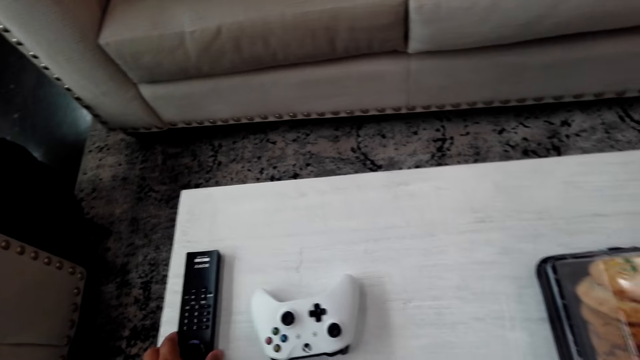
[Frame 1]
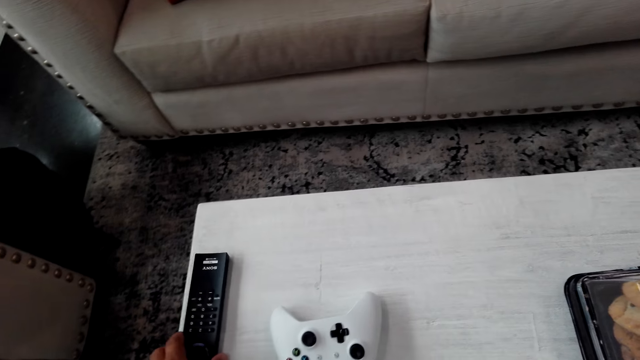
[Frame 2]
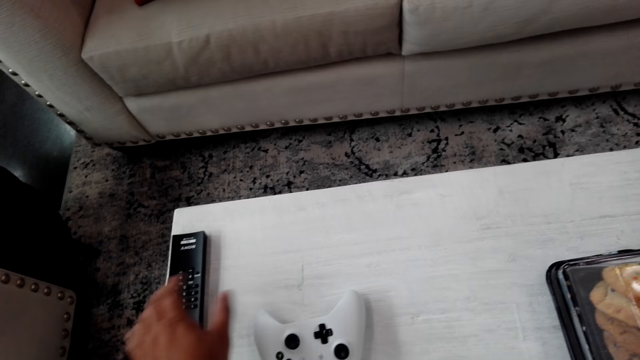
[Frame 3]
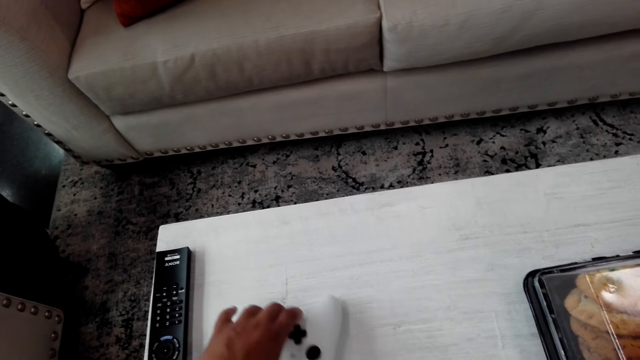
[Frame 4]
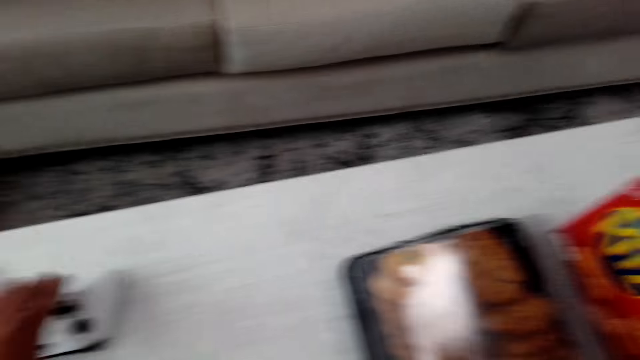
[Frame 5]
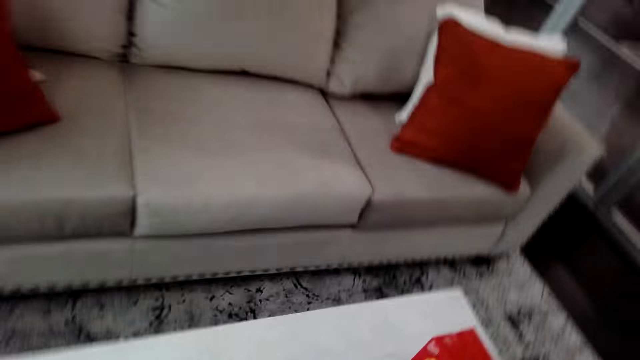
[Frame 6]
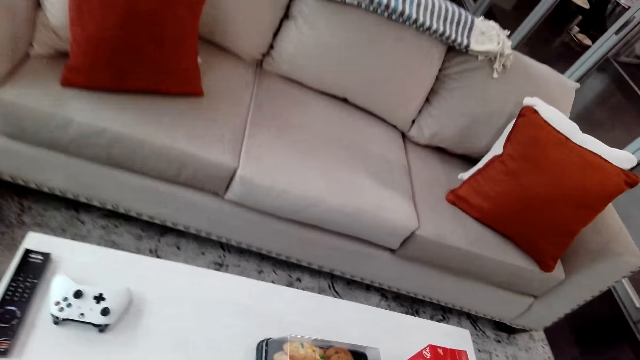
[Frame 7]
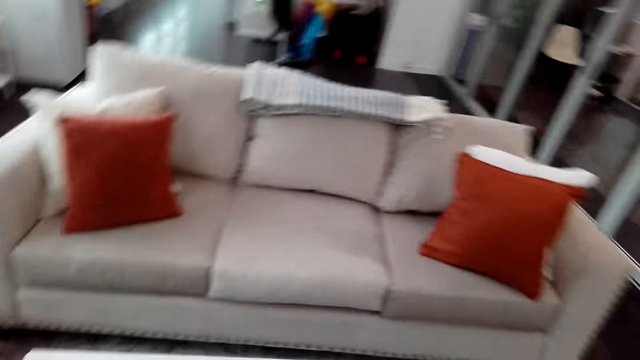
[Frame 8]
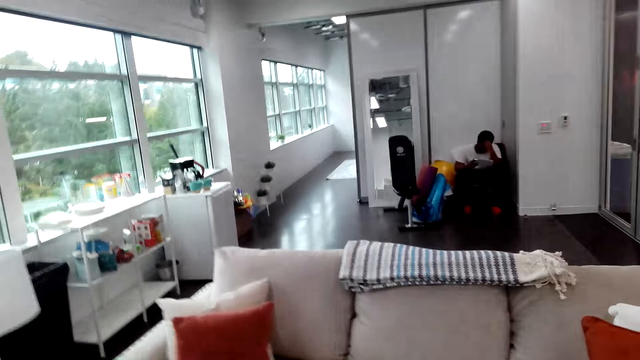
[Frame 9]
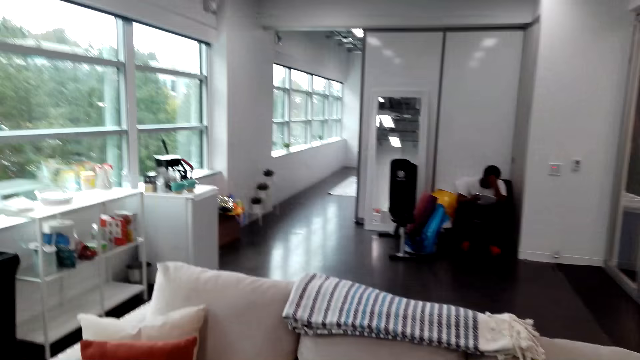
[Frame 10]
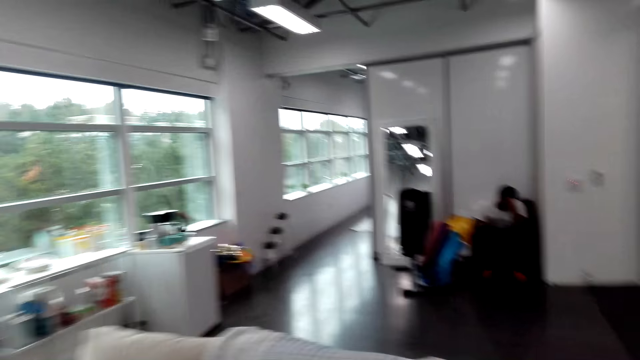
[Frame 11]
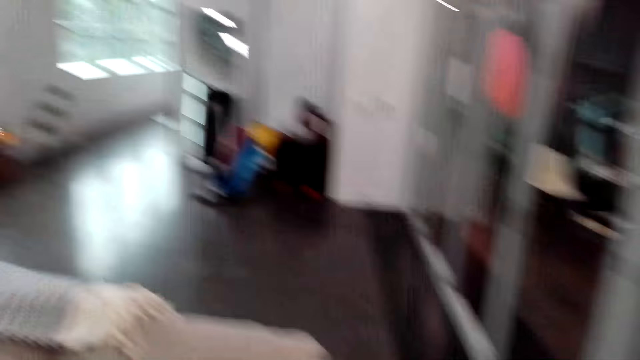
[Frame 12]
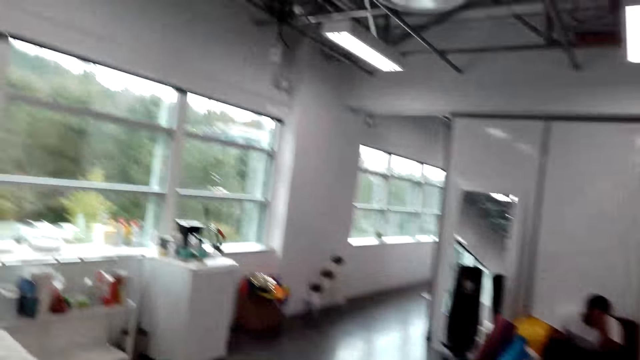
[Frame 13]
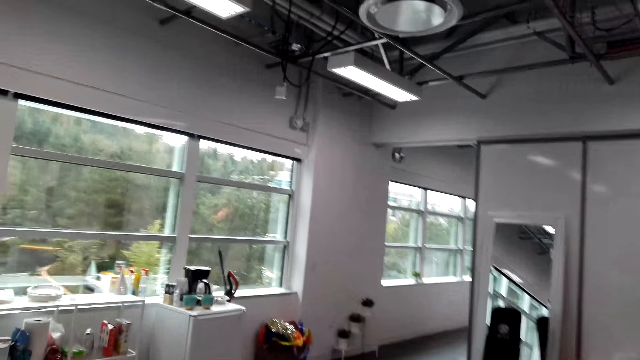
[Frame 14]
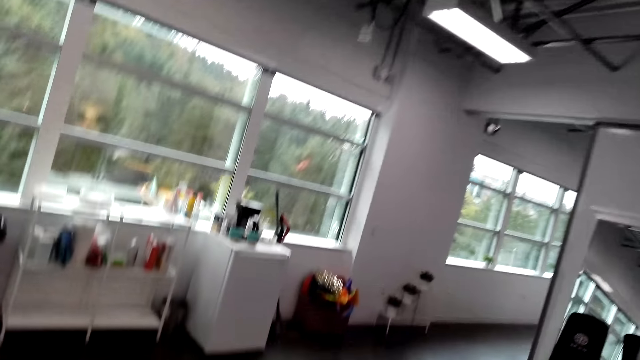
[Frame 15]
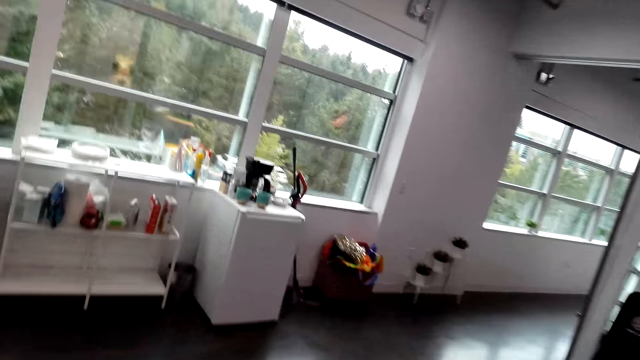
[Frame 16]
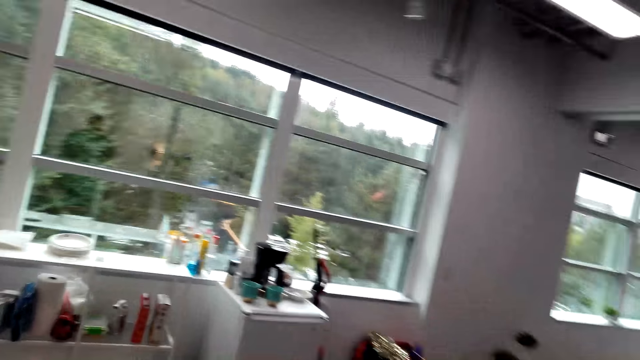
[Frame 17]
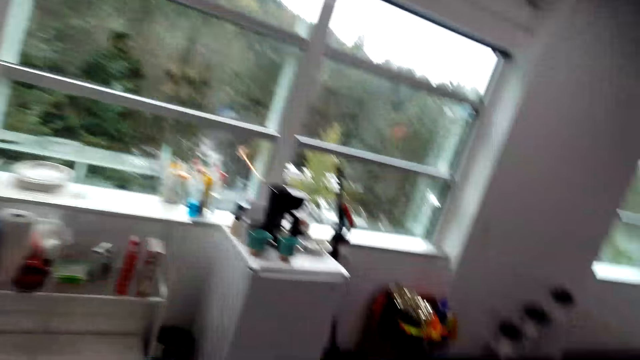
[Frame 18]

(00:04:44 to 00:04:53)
The camera wearer moves the television remote and the game pad on the table. They drag the gamepad on the table. They adjust the playing pad. They move in the room. They look around. They walk in the house.

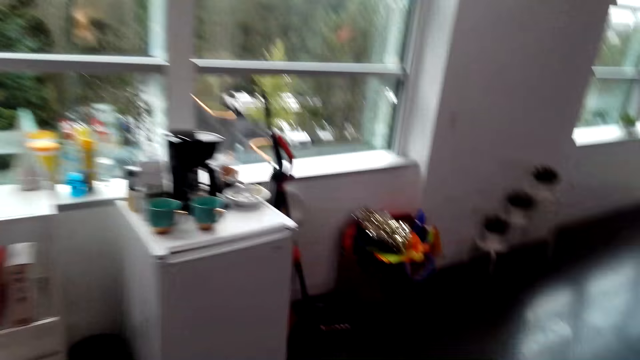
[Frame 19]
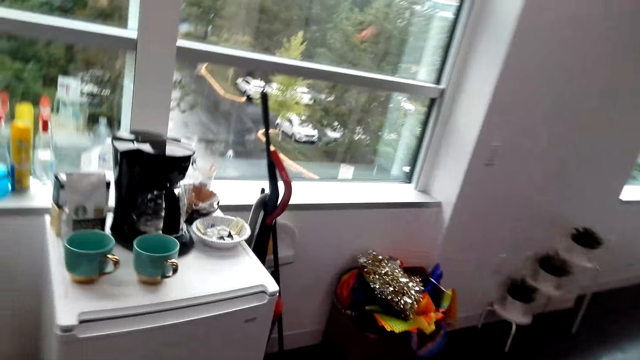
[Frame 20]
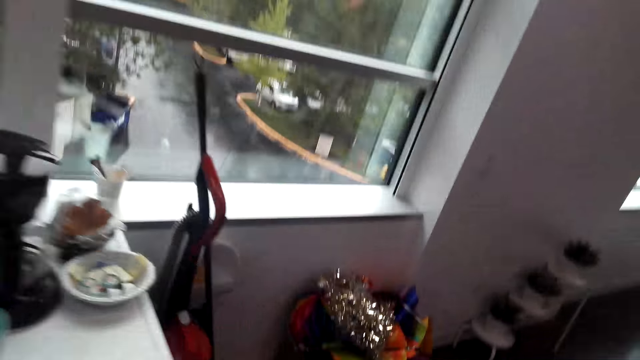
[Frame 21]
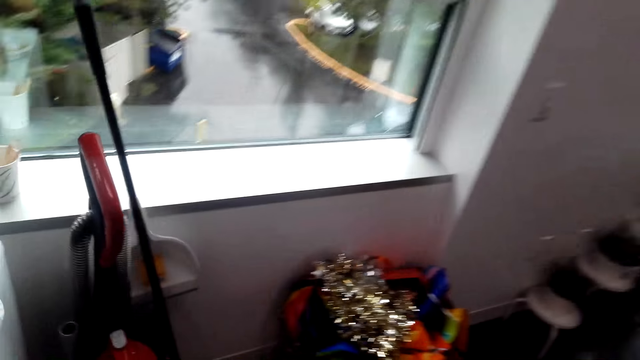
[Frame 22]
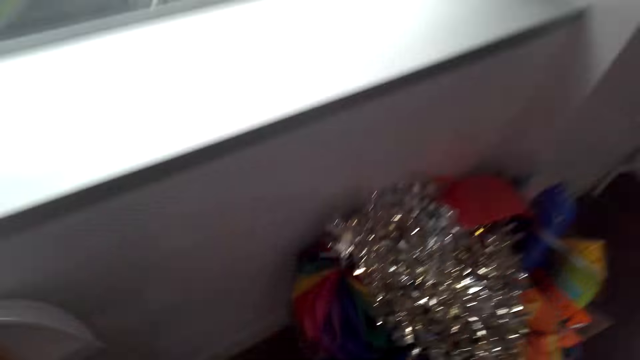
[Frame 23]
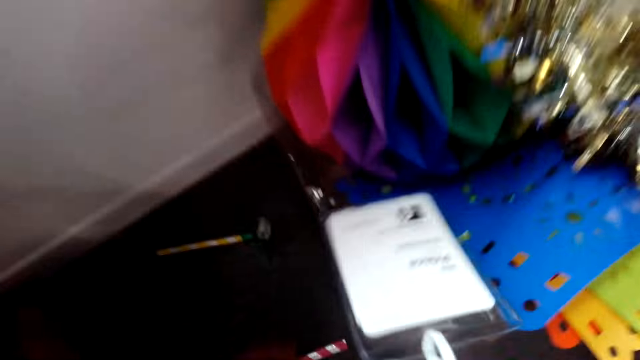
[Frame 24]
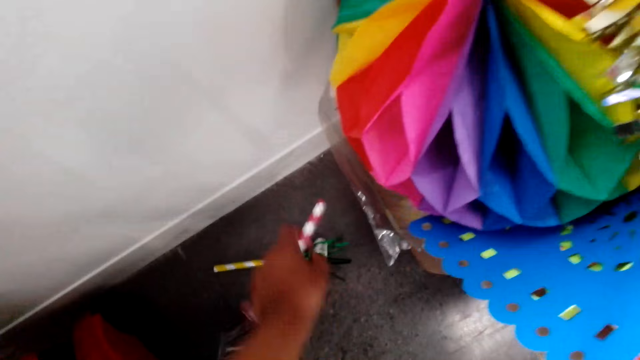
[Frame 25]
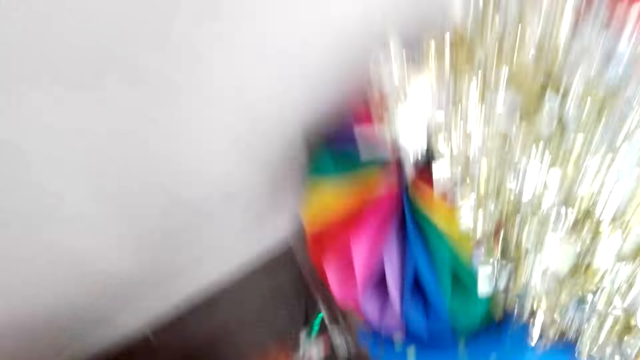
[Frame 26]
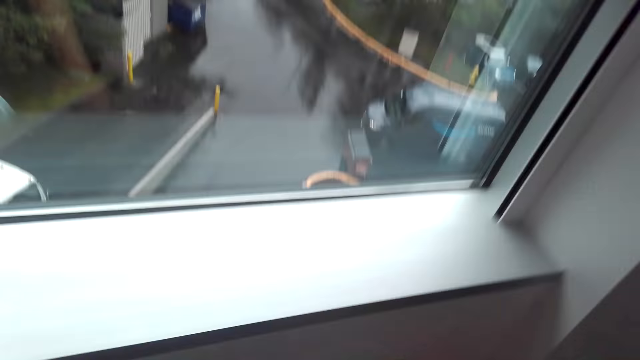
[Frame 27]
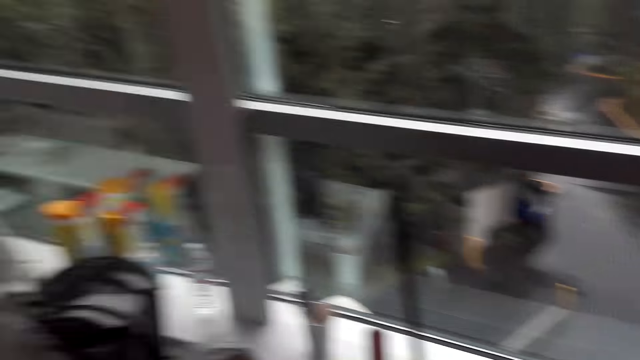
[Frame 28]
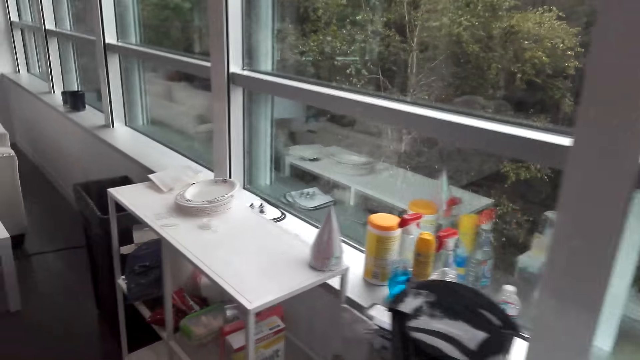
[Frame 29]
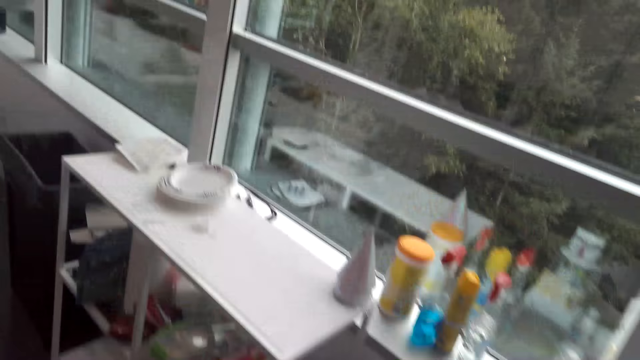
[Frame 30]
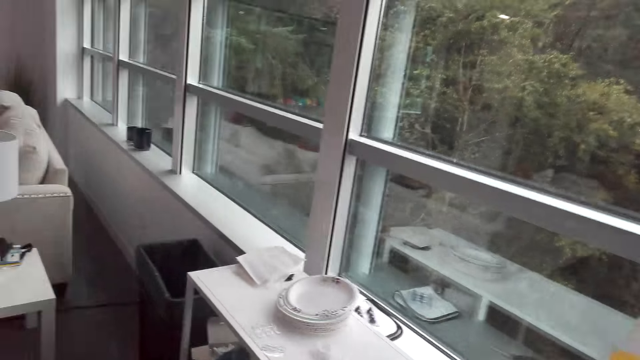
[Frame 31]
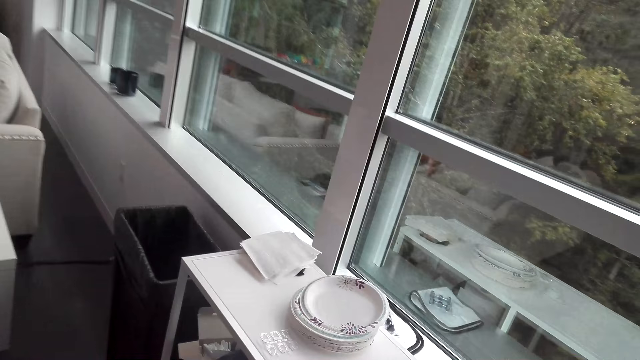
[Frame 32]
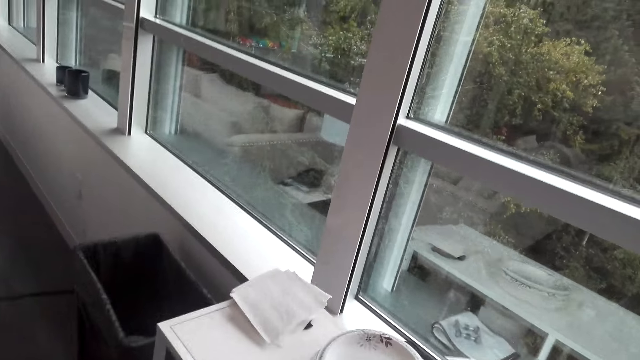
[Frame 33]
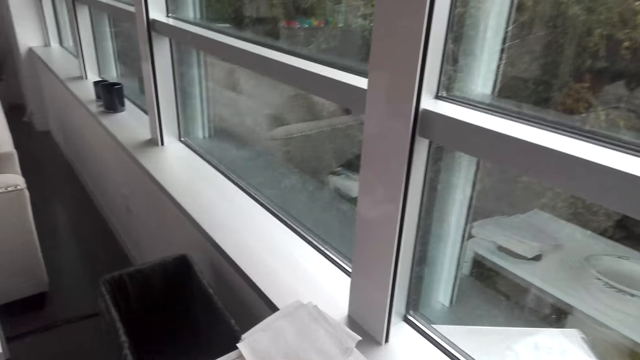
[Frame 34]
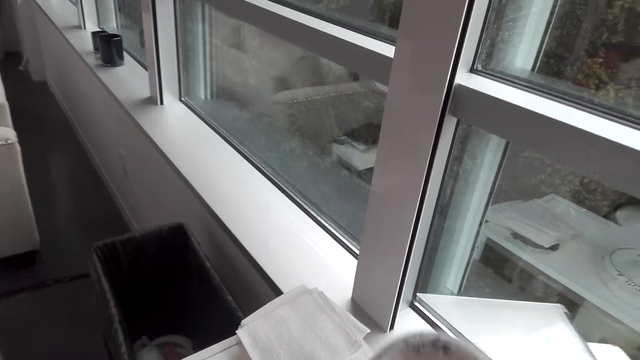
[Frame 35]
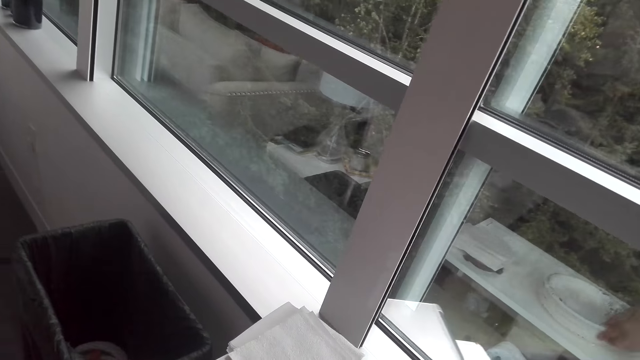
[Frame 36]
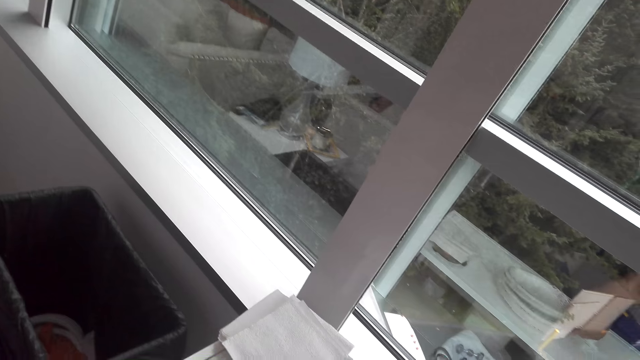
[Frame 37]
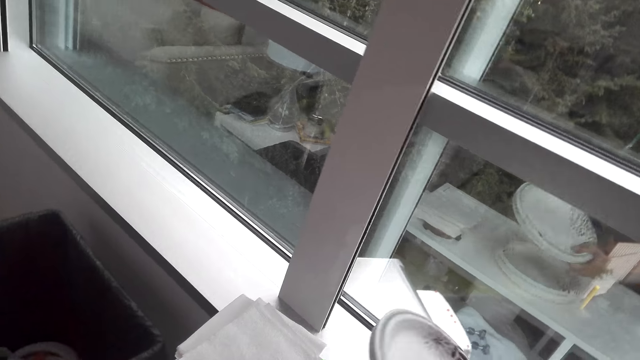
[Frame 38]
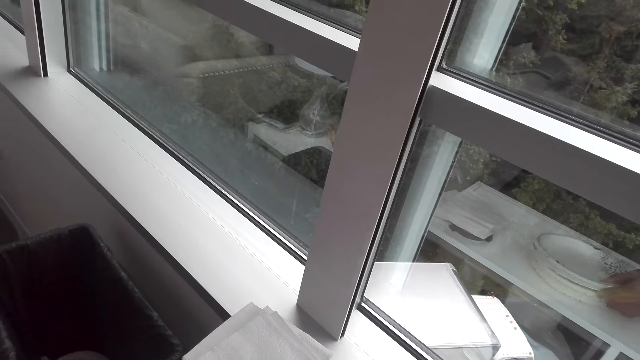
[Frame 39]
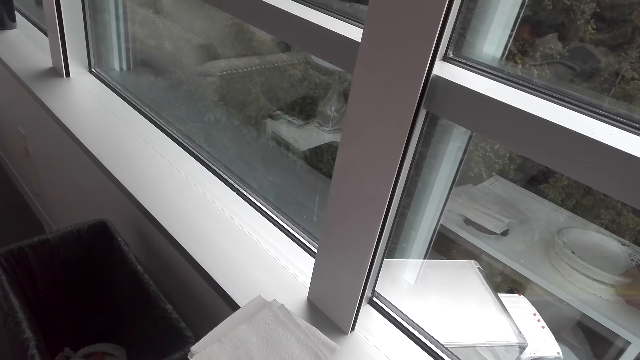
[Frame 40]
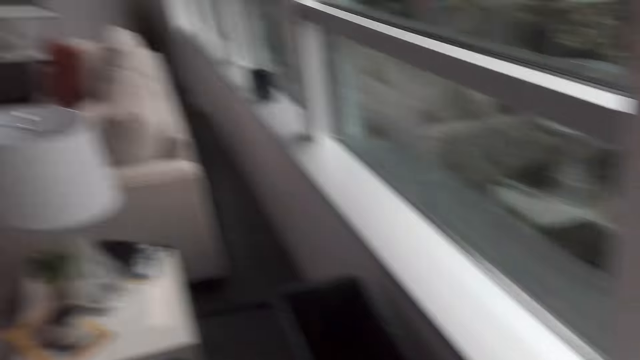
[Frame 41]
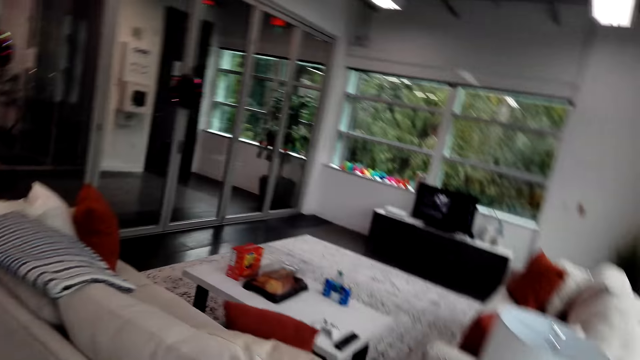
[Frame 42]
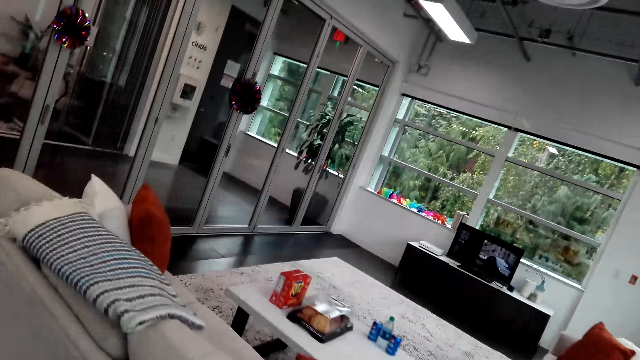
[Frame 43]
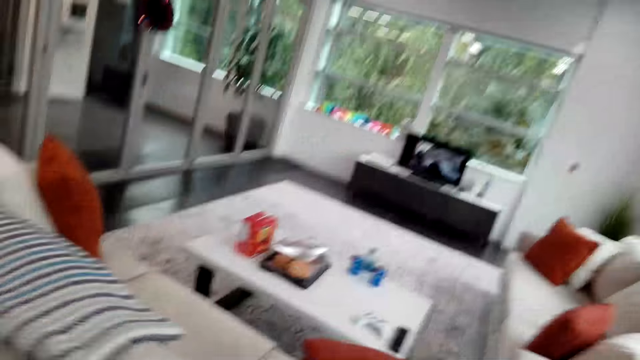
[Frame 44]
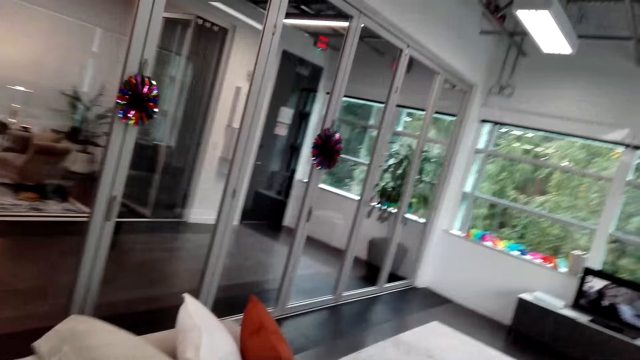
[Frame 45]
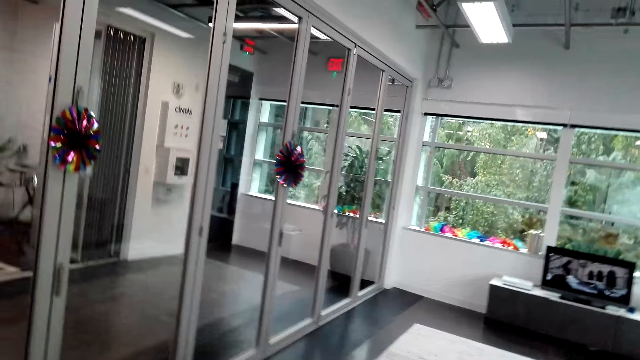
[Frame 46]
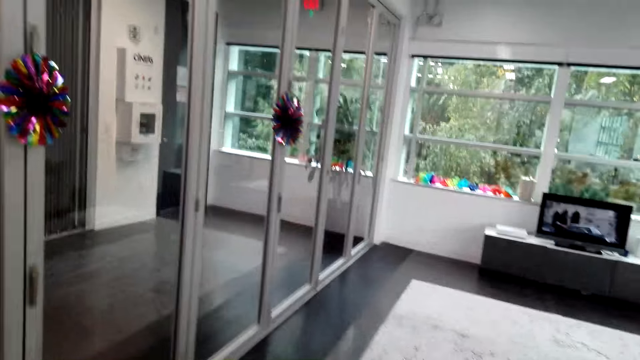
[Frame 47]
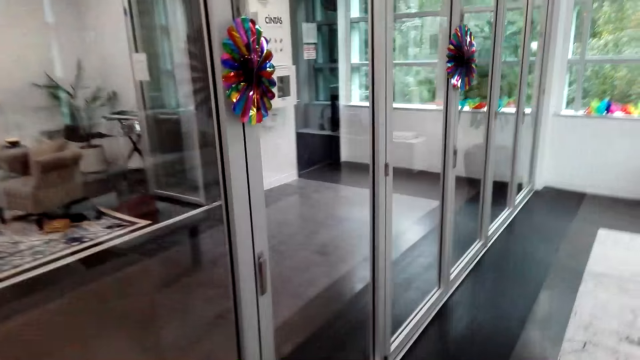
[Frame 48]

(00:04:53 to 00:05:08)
The camera wearer holds something. They pick the straw décor. They walk in the house. They hold the plates. They pick the plates. They drop the plates. They walk in the house.
